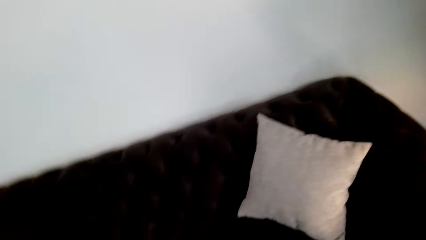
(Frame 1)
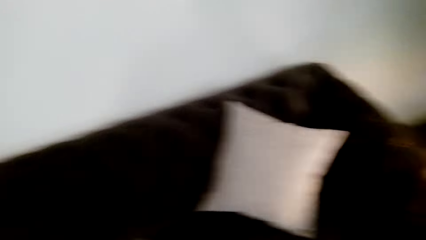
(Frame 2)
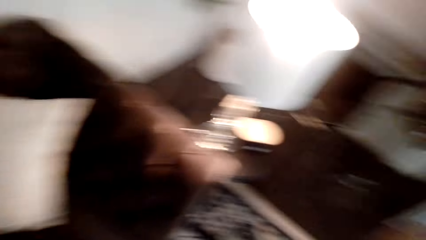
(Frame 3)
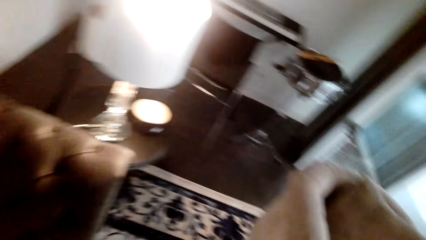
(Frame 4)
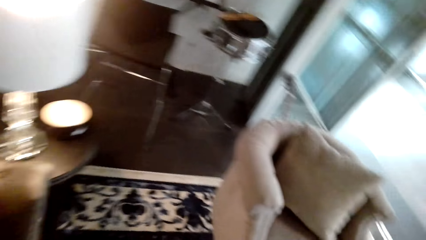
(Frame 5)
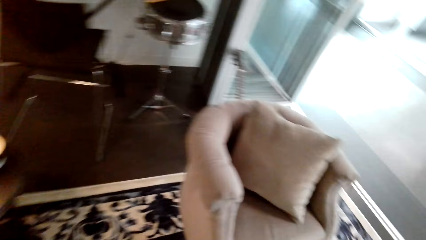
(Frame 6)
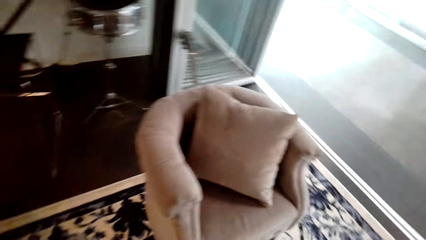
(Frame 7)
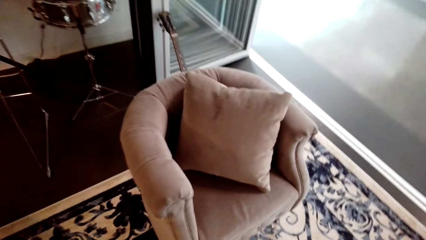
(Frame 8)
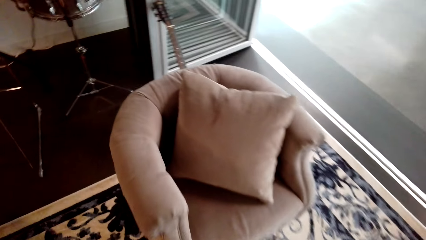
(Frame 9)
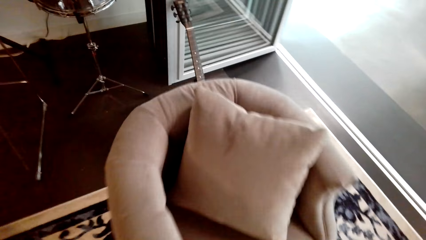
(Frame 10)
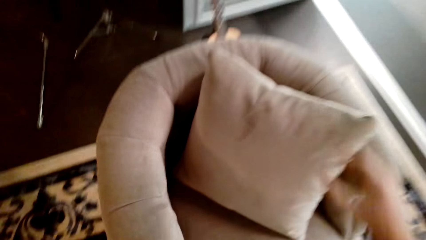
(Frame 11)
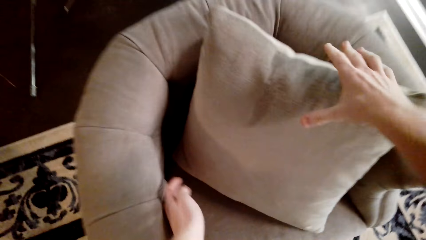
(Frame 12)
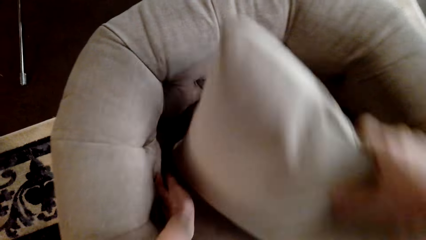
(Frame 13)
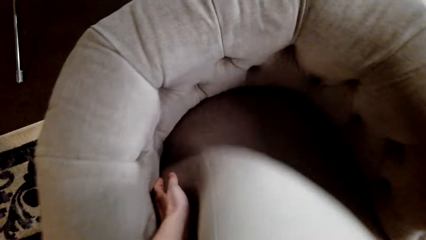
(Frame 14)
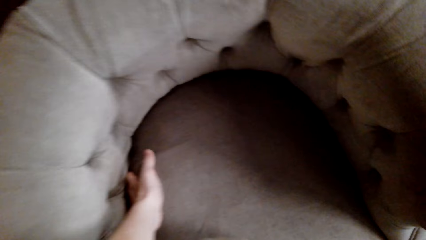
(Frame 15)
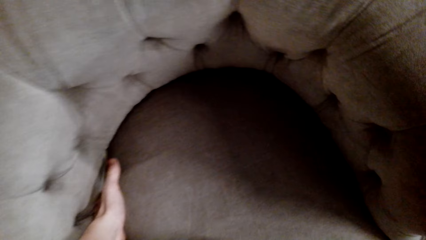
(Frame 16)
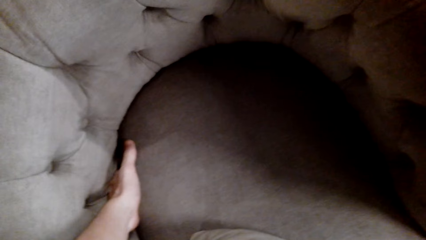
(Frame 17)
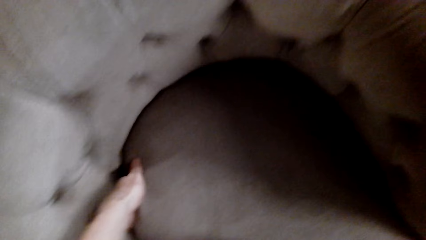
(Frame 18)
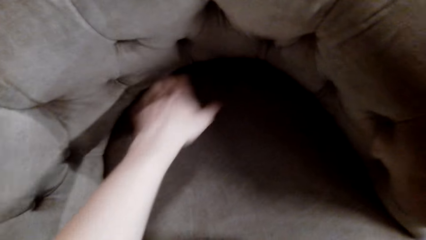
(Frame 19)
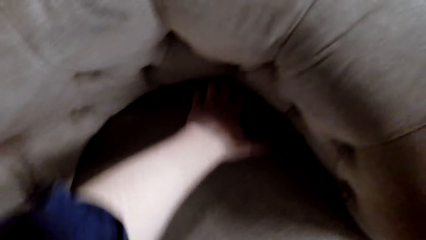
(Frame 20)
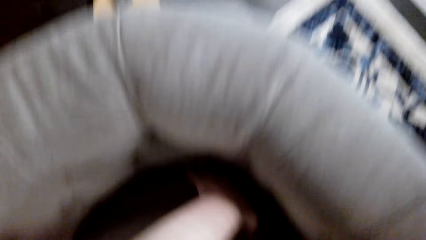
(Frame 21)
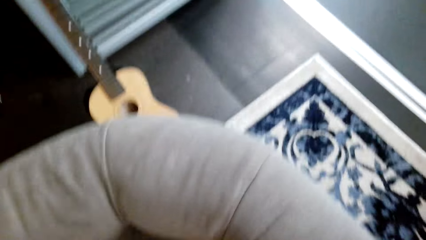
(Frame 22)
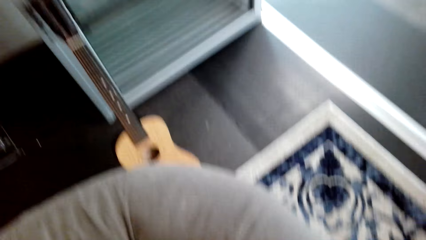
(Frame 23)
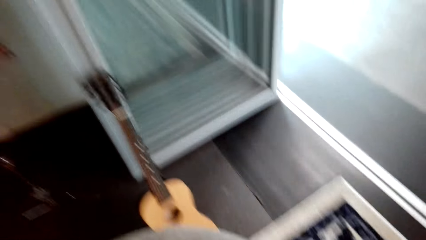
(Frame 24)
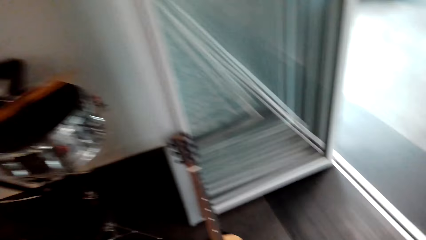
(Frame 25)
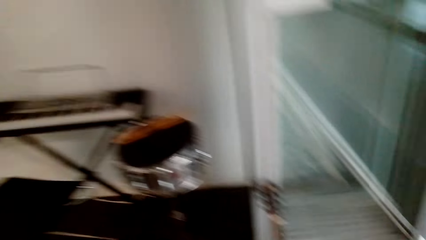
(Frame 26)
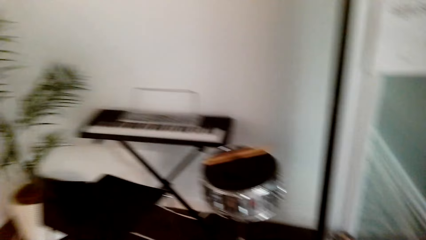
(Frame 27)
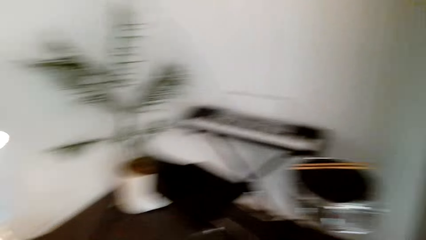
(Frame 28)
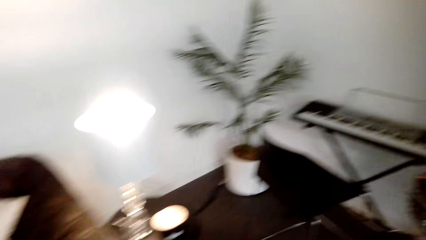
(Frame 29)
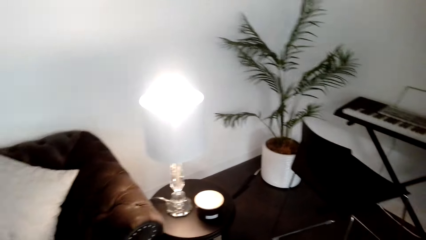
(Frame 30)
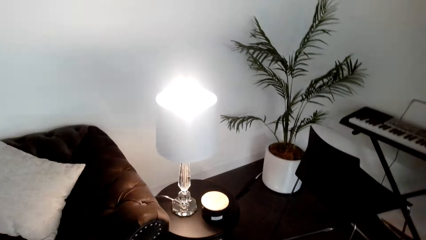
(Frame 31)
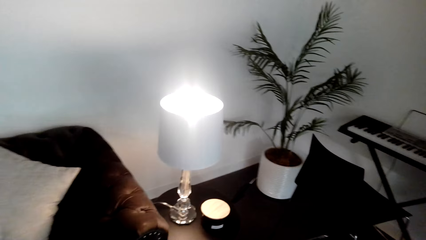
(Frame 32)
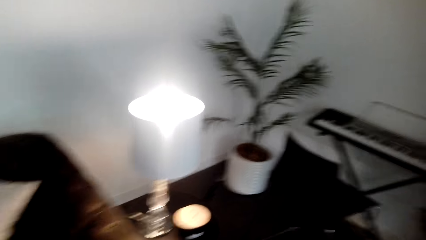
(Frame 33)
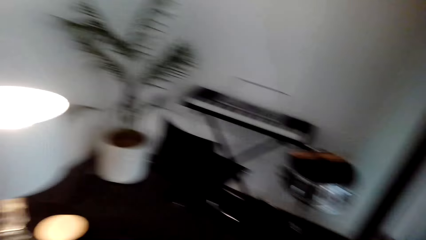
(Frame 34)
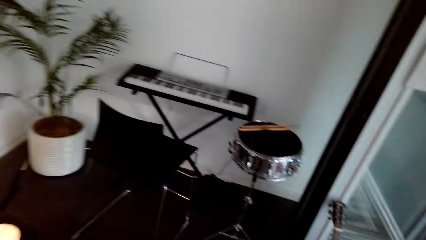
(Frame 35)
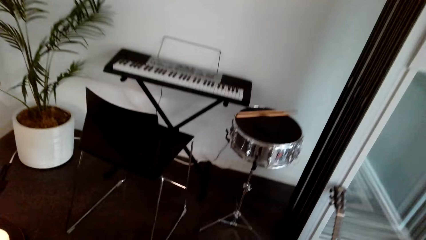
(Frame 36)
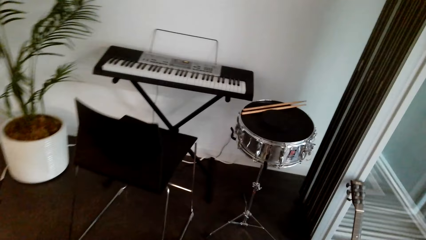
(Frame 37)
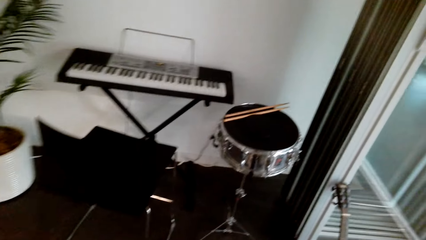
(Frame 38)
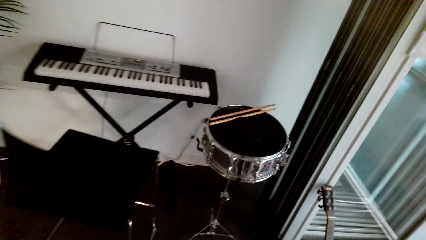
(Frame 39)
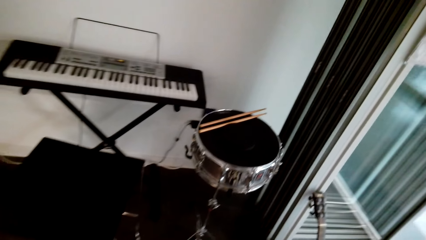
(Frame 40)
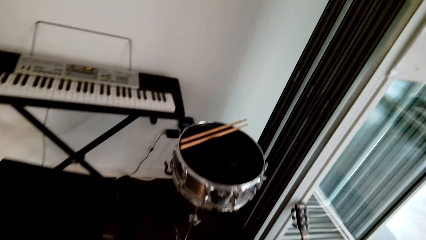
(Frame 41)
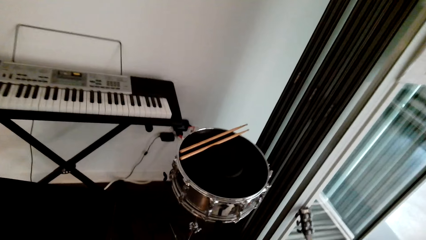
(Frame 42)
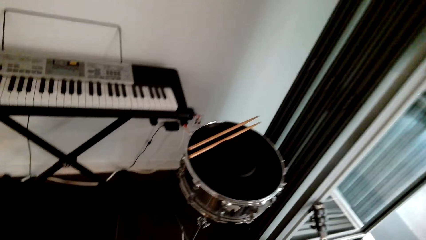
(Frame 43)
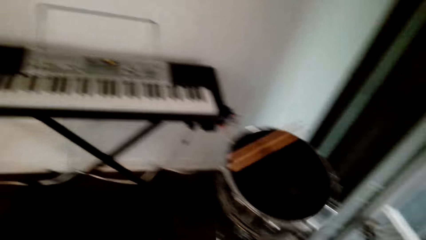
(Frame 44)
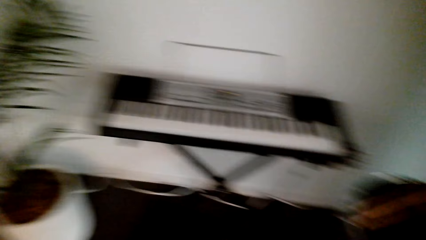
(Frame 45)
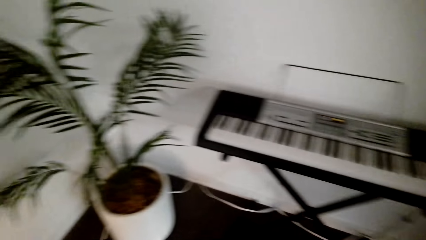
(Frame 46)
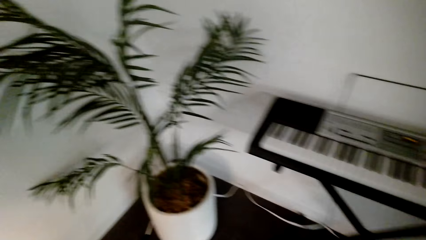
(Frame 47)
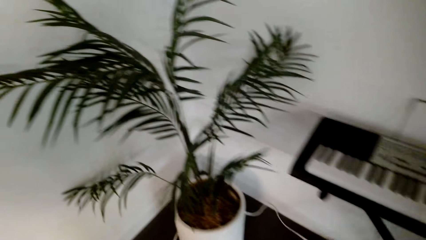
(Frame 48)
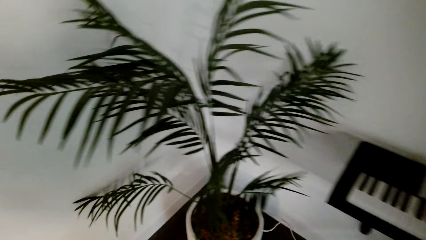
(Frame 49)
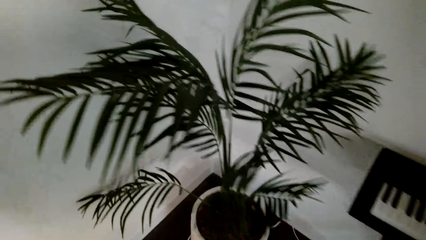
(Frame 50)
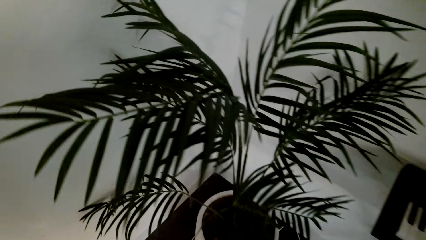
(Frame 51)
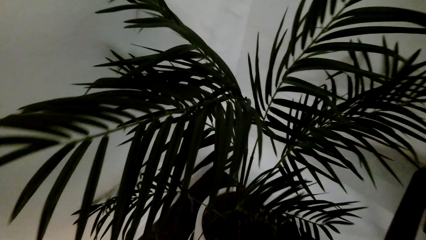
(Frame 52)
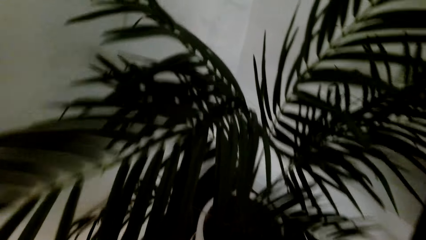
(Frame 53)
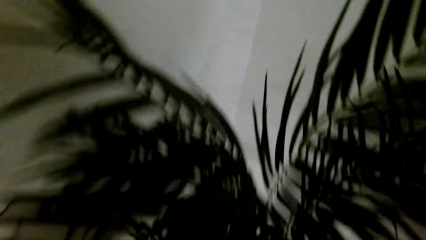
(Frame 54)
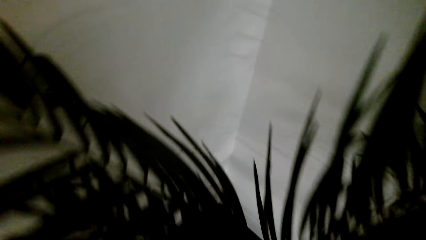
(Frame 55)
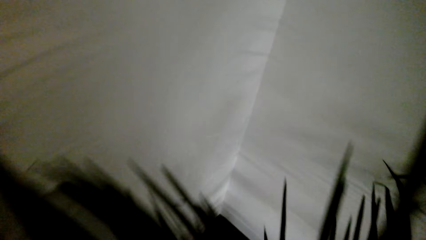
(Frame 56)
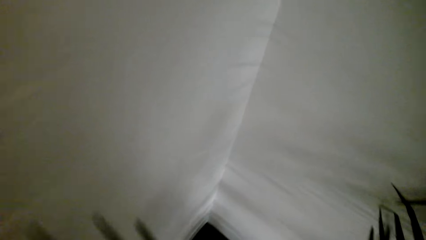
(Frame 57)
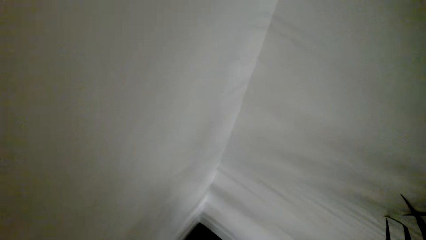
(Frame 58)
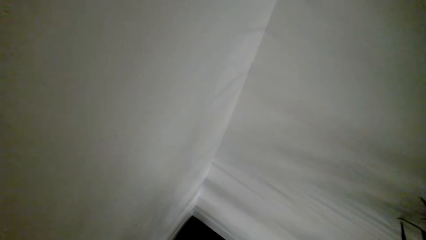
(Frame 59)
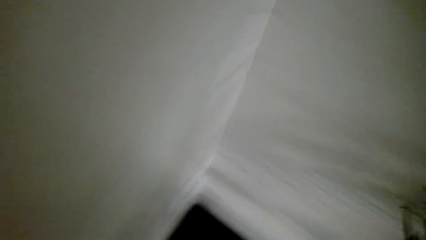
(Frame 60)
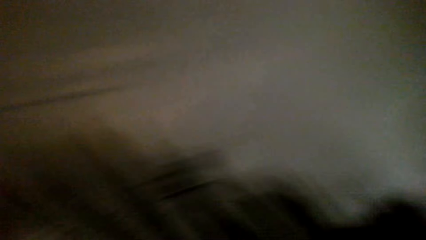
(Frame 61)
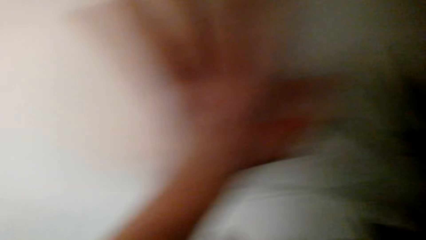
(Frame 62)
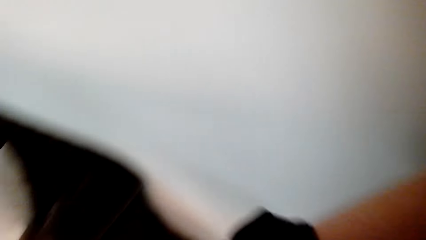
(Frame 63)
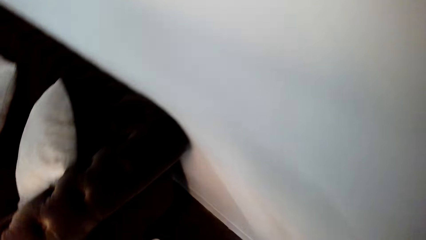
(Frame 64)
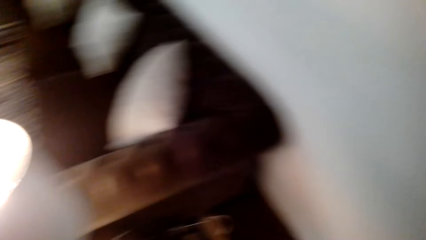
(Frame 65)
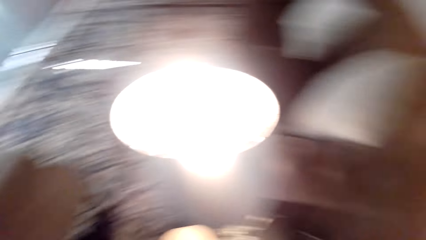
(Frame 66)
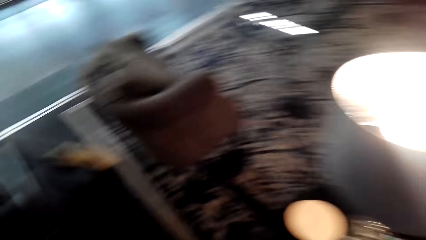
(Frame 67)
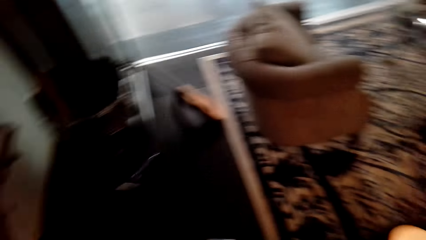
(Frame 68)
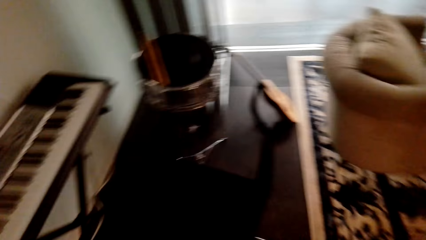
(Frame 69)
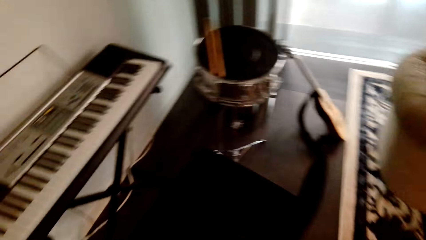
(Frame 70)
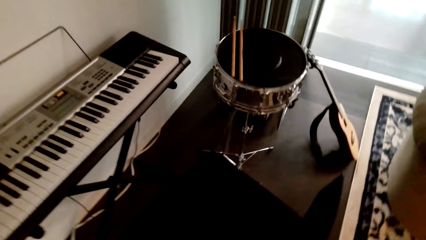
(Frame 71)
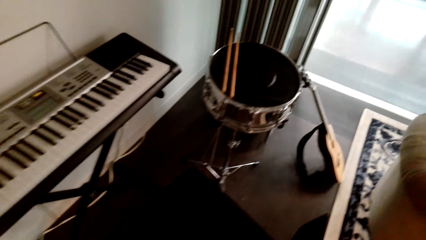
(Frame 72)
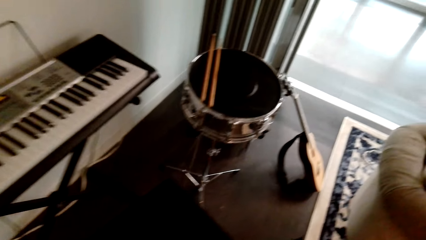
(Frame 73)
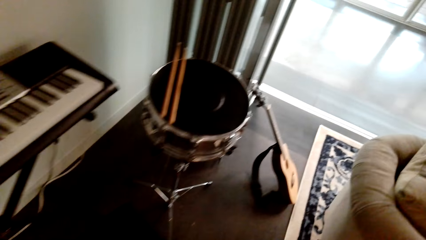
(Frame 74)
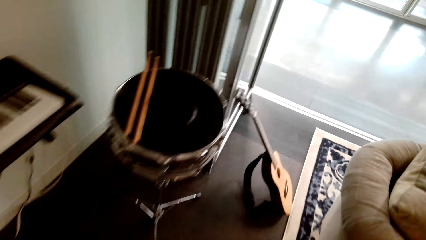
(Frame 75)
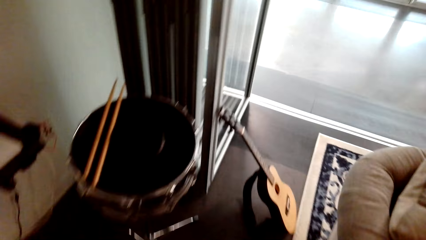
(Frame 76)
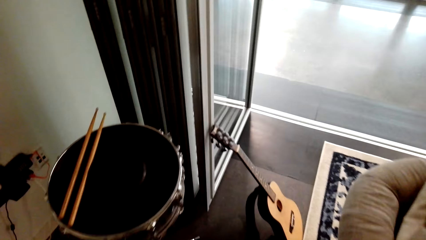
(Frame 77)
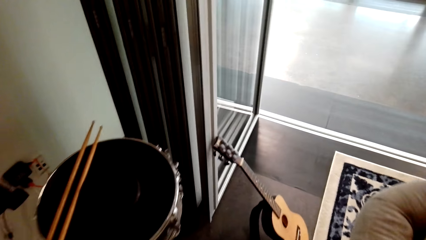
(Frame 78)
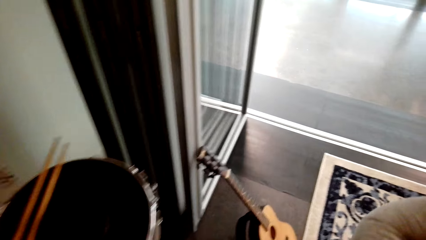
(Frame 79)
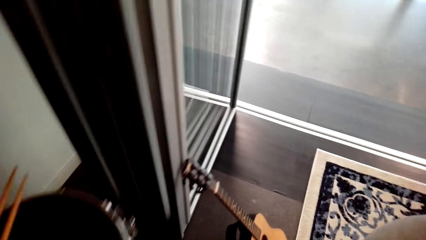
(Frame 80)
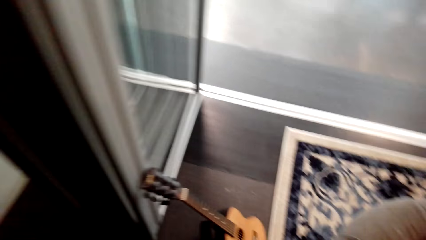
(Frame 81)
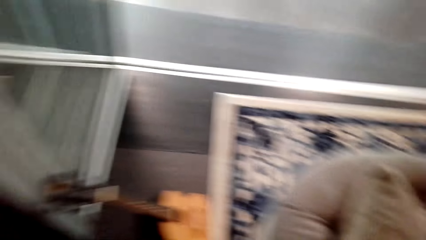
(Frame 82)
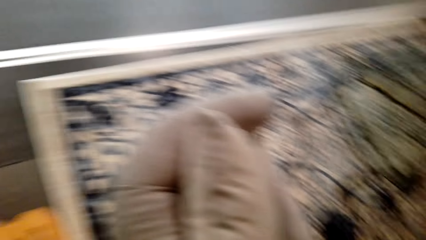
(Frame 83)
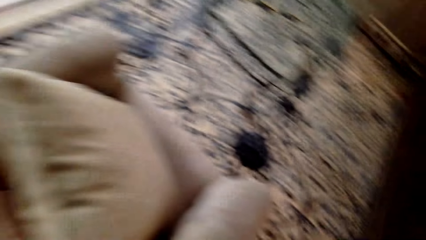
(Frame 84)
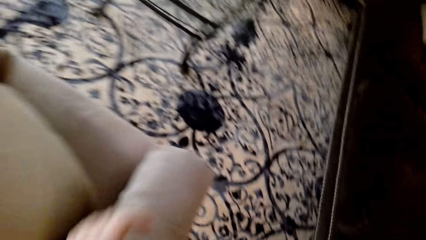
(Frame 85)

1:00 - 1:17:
The camera wearer looks around and walks. They pick up the pillow on the chair and touch the chair. They look around the sofa set. They look around and walk around. They touch the plant, look around the house, and look at the floor. They walk and look around.
